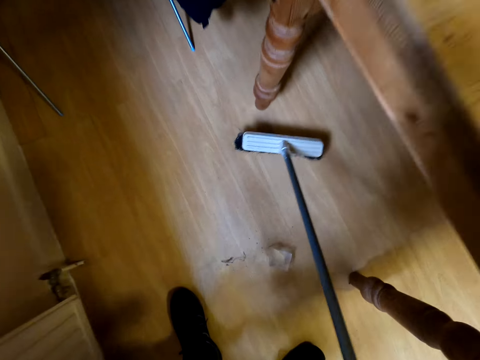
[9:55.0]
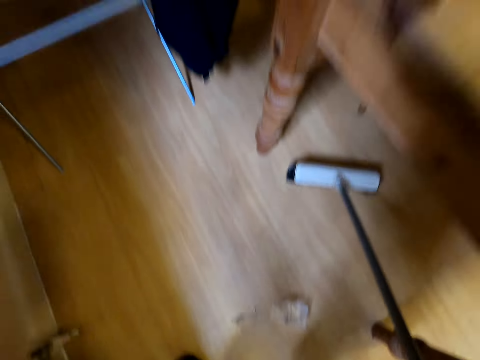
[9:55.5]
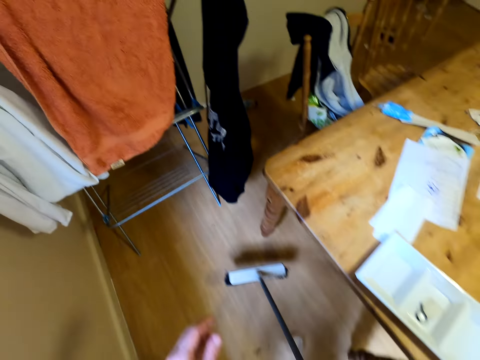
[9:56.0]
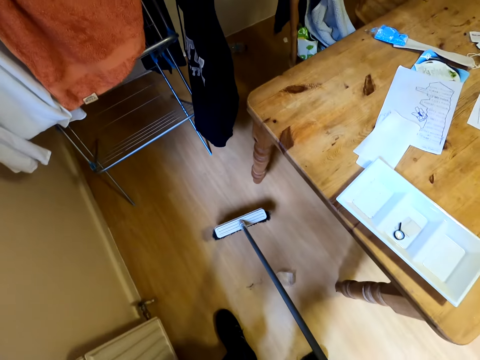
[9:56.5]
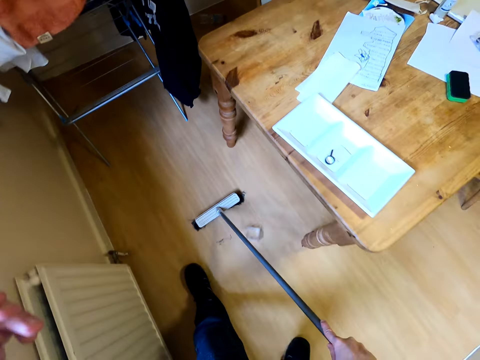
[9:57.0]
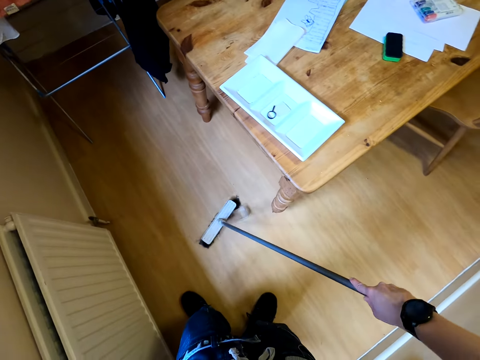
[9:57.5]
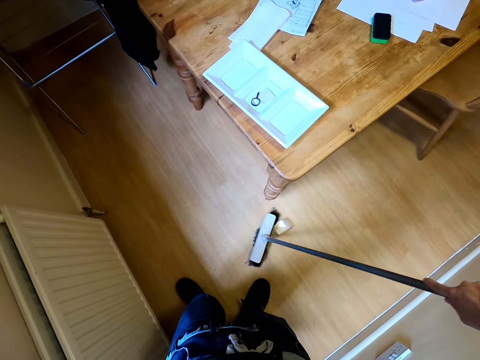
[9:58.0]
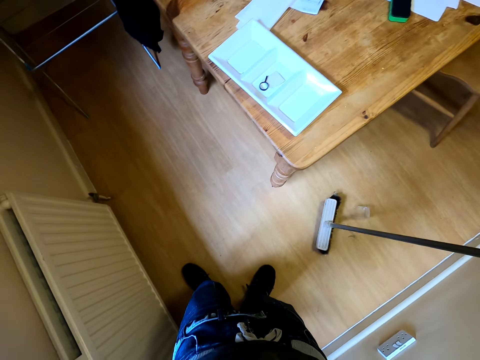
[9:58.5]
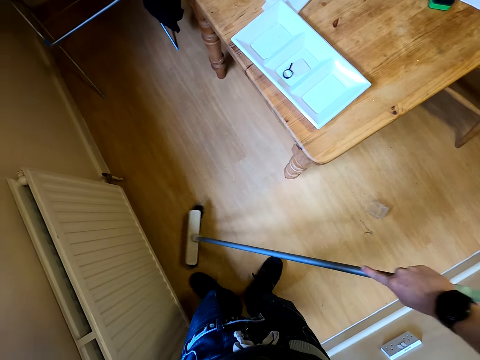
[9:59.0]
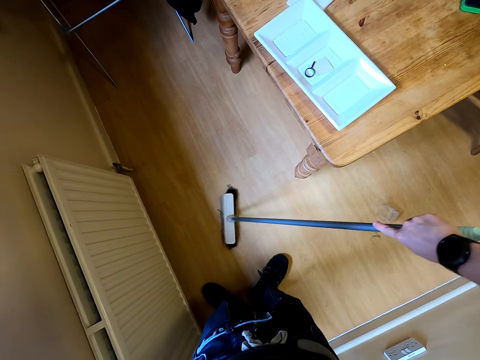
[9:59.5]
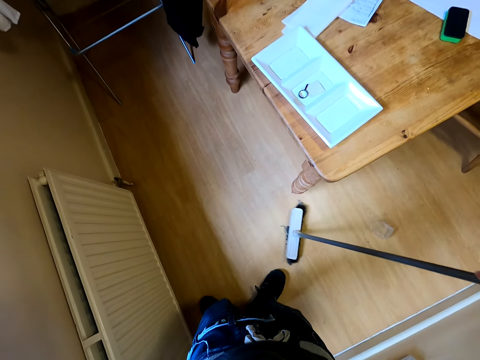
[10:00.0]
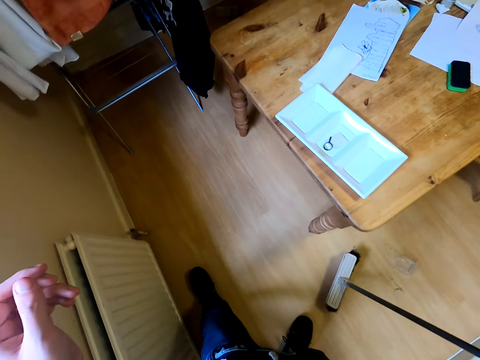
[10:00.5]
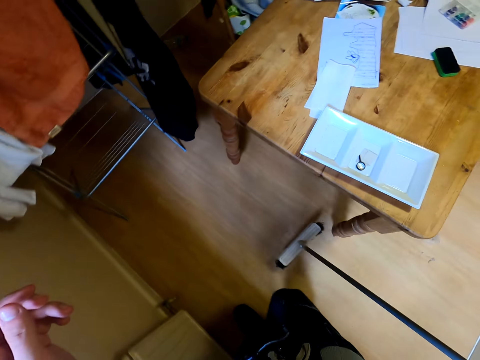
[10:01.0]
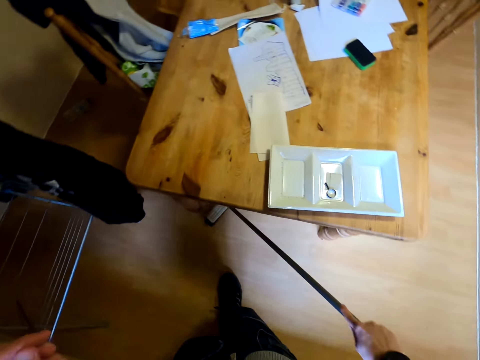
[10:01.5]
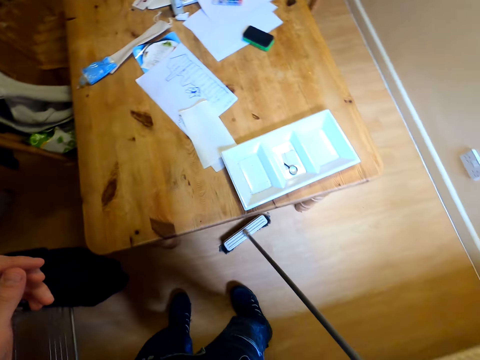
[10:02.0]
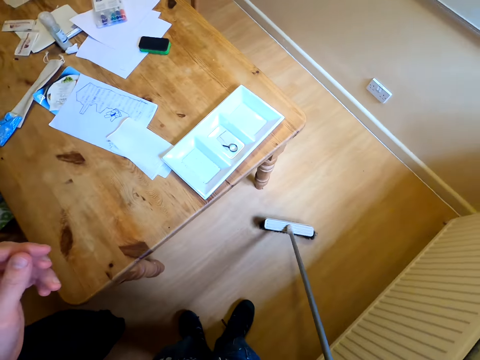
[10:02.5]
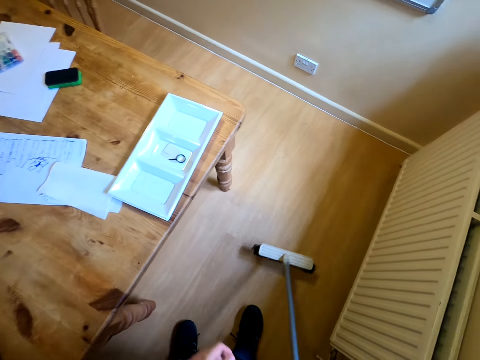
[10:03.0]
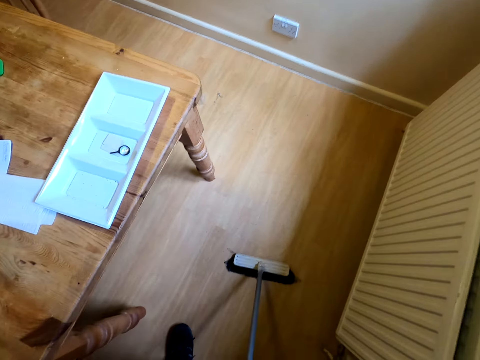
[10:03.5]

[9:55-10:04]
The camera wearer lifts up the left hand. They sweep the floor with a brush.

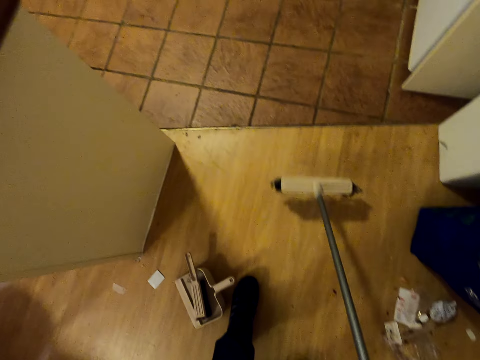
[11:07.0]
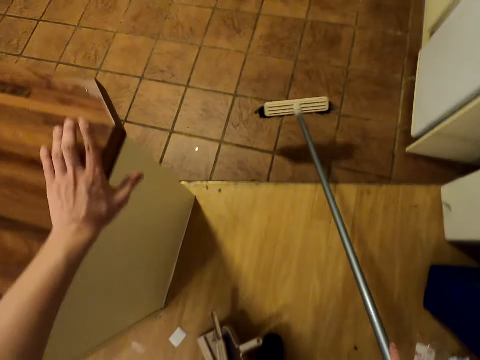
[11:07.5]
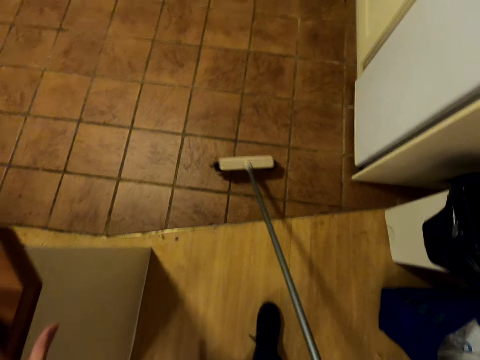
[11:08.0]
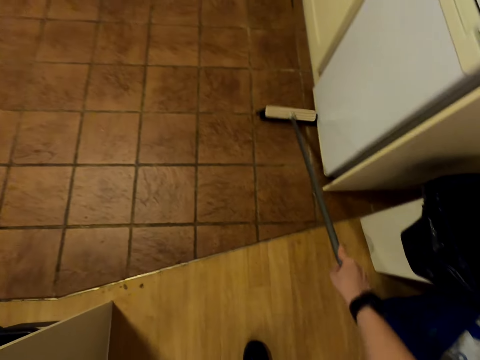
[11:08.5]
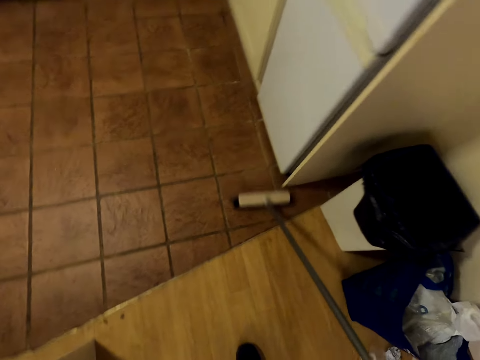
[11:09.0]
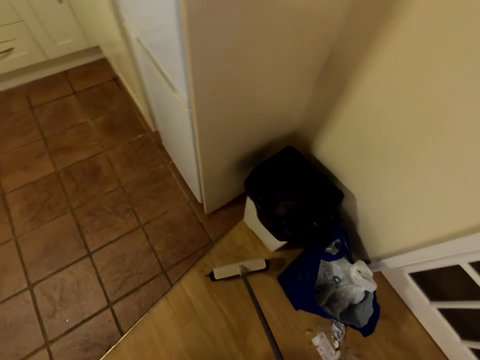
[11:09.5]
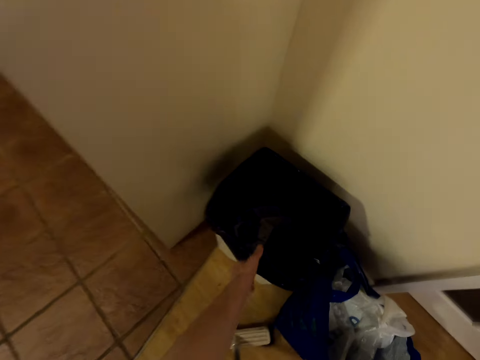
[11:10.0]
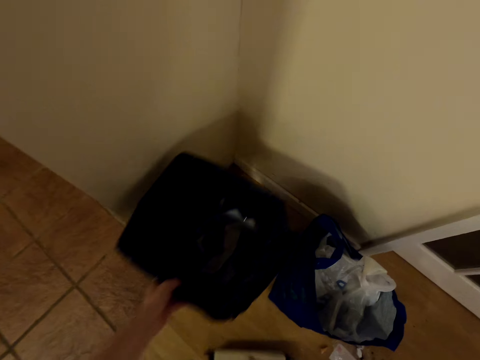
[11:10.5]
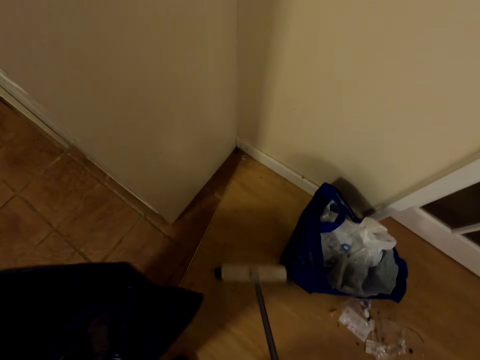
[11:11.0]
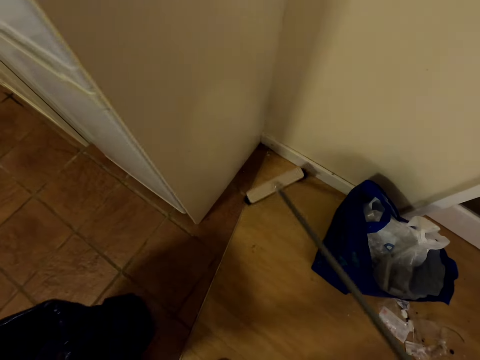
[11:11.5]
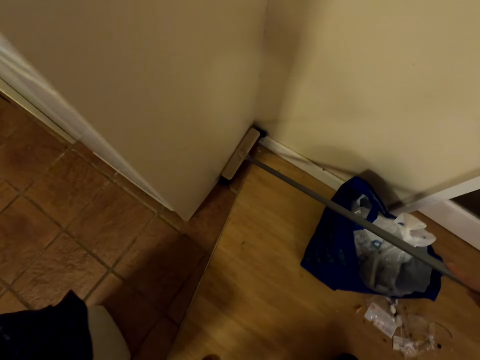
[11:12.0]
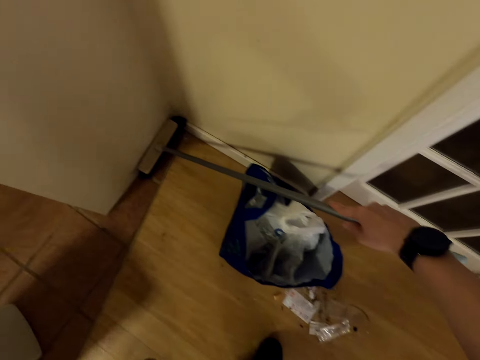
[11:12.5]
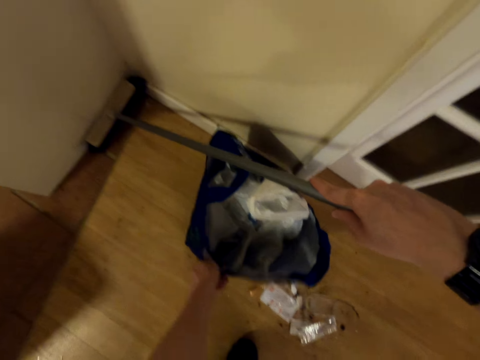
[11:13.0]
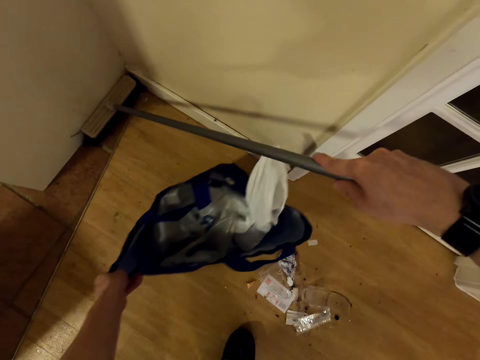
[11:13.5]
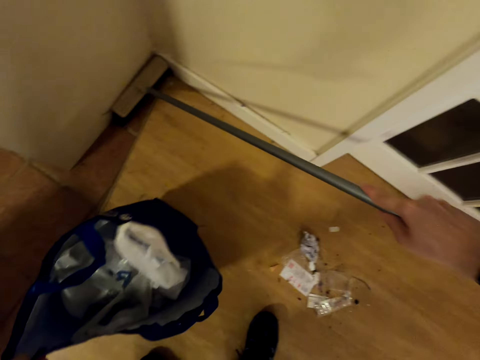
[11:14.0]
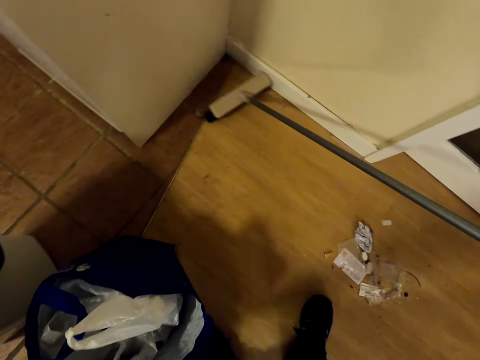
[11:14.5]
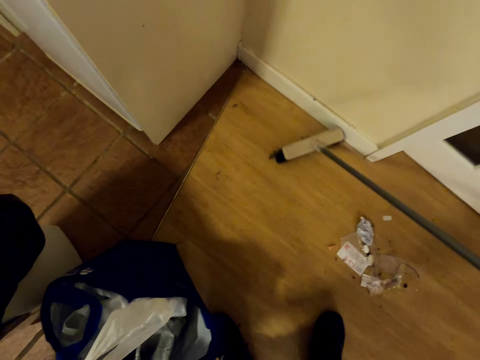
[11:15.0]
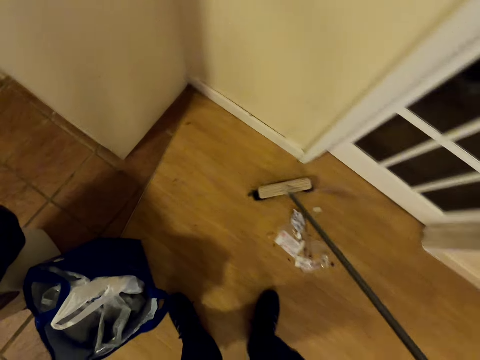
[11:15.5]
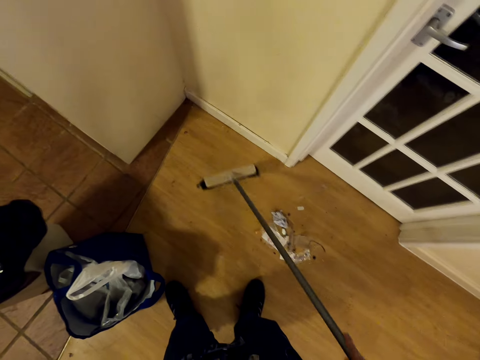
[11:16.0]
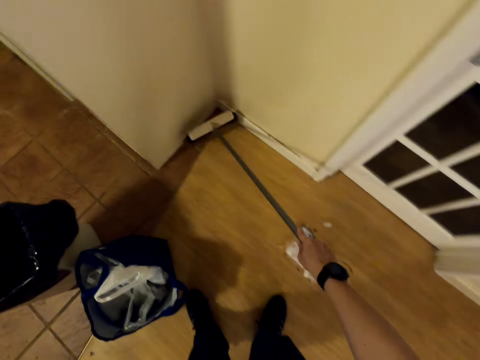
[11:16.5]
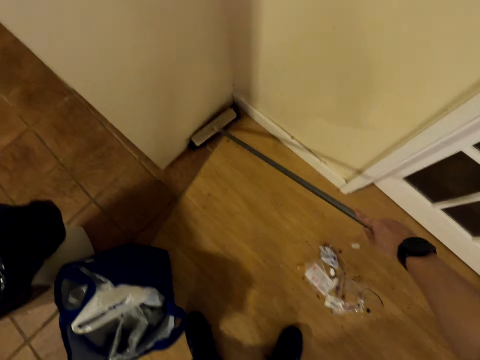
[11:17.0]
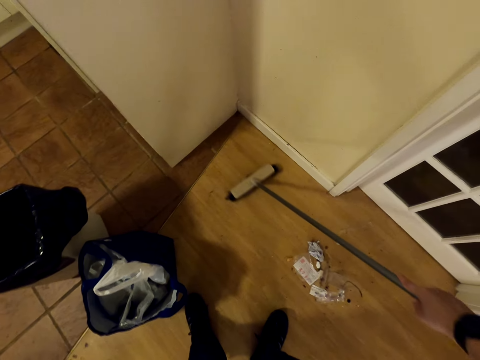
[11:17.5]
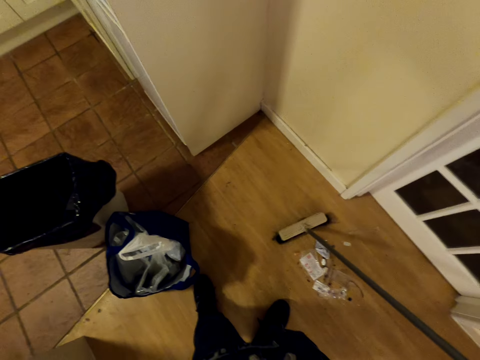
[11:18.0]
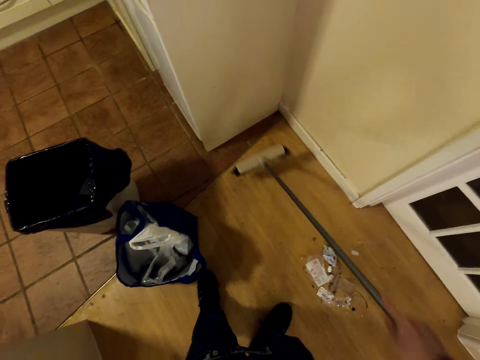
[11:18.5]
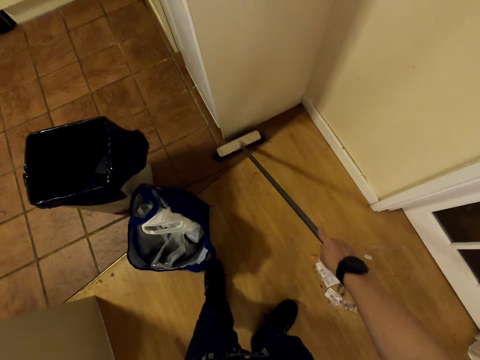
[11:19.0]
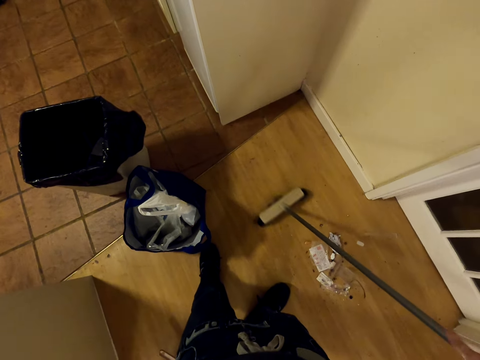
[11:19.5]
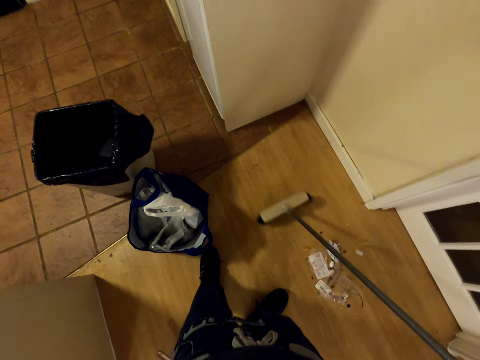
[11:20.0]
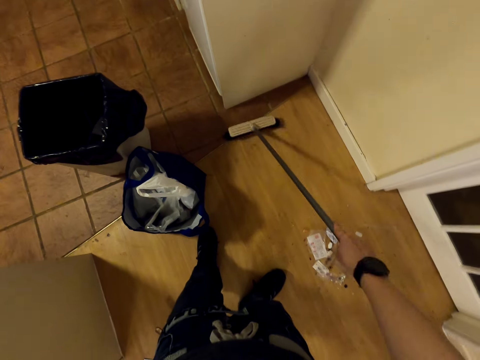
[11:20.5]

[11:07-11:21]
The camera wearer holds the counter top with the left hand. They sweep the floor with a brush. They move a dustbin in the room with the left hand. They clean the floor with a cleaning broom. They move a shopping bag. They move the trash can with the left hand. They clean the floor with the cleaning broom.

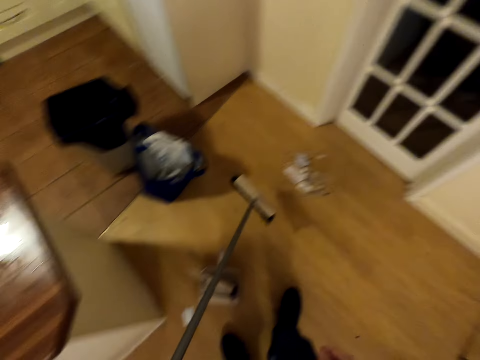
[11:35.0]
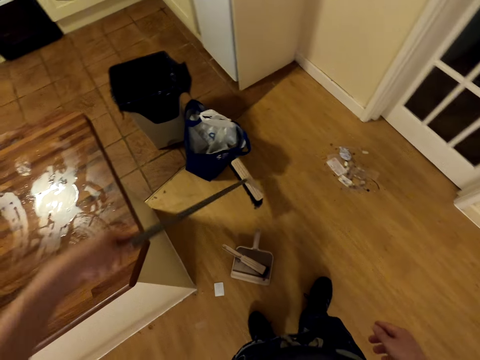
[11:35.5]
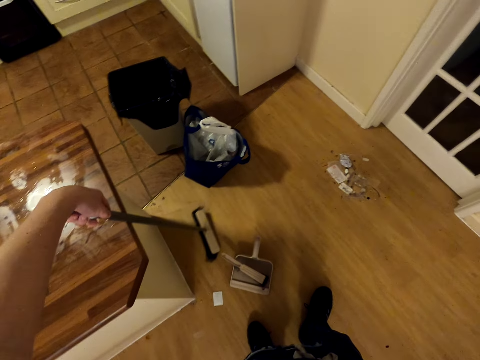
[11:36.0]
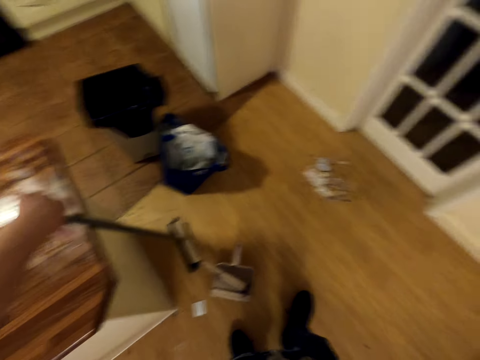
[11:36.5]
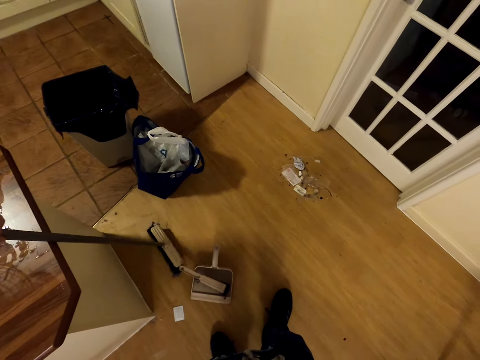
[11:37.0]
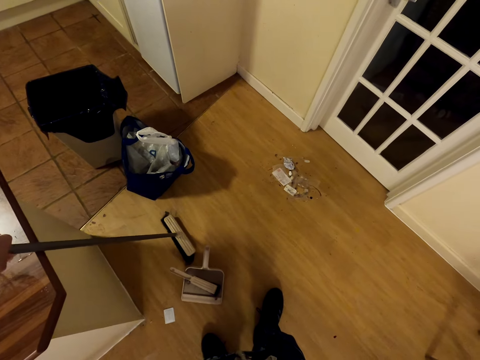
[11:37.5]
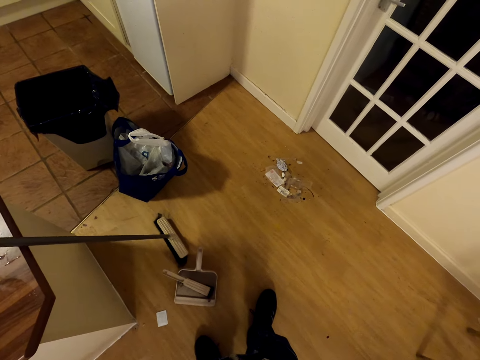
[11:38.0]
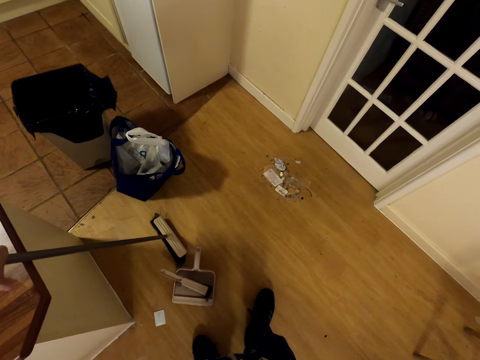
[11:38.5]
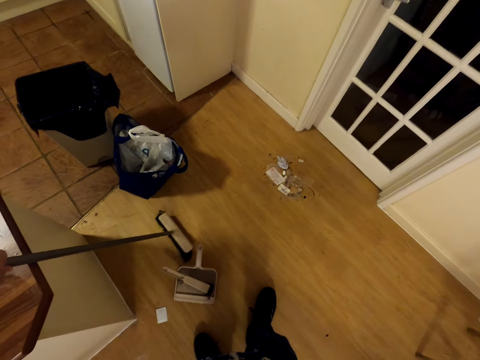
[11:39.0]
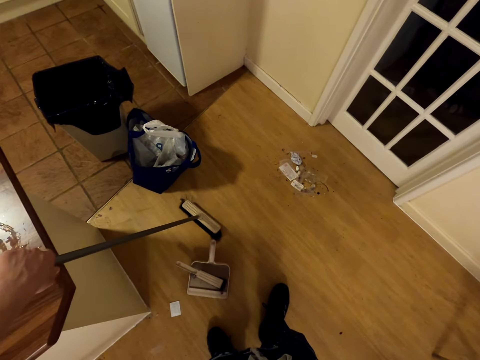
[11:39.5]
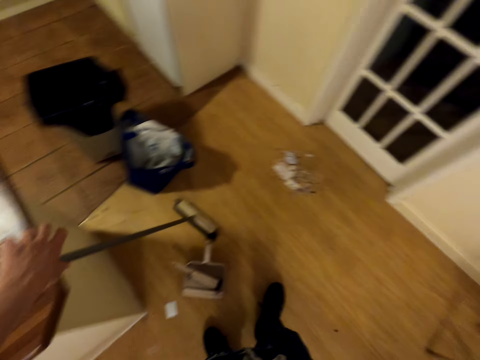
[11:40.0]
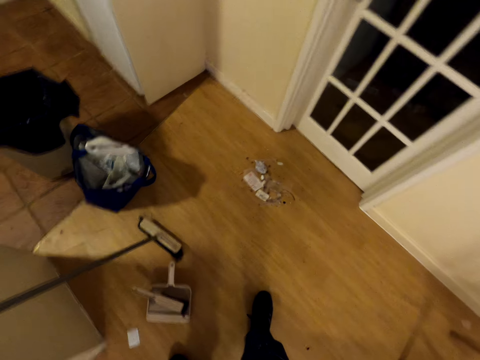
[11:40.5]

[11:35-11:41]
The camera wearer moves the cleaning broom on the cabinet.
